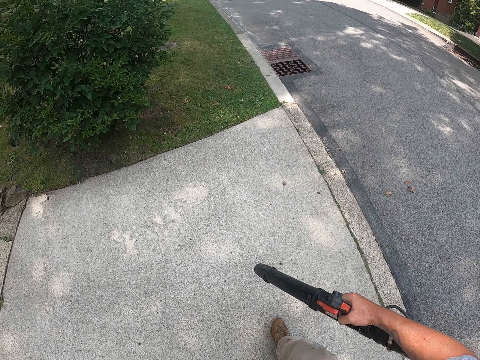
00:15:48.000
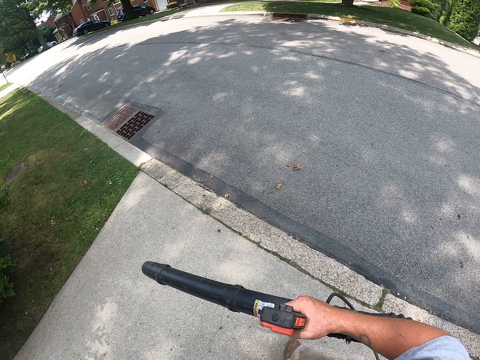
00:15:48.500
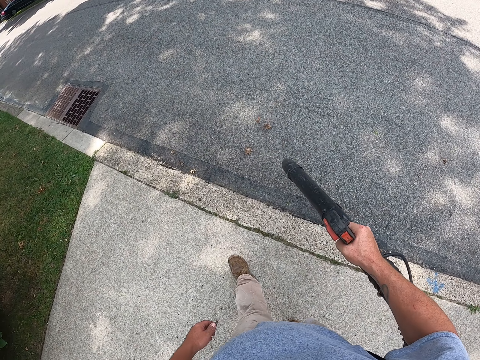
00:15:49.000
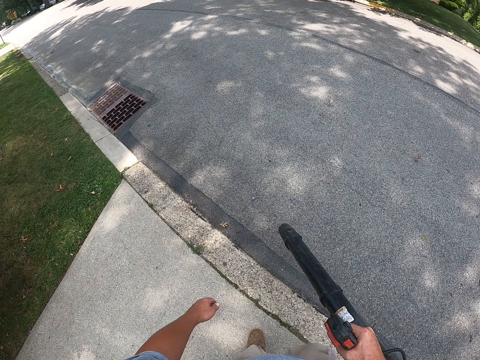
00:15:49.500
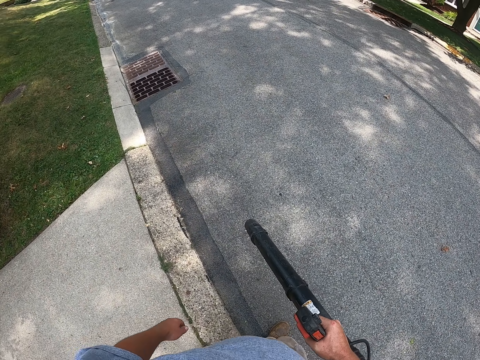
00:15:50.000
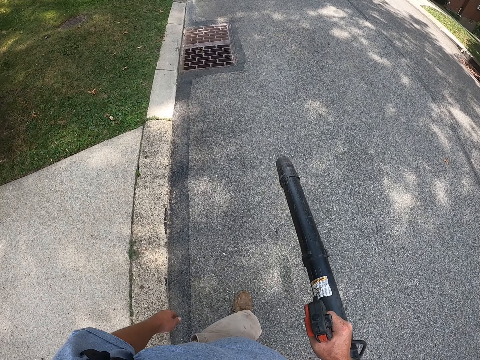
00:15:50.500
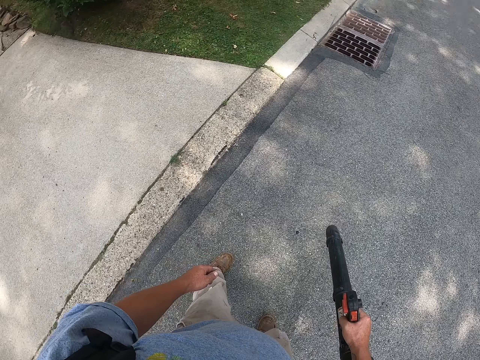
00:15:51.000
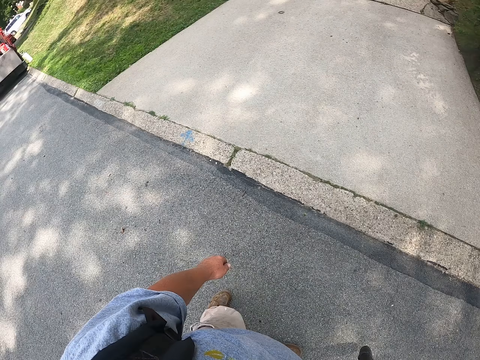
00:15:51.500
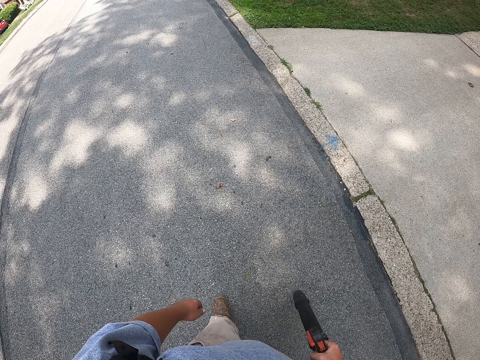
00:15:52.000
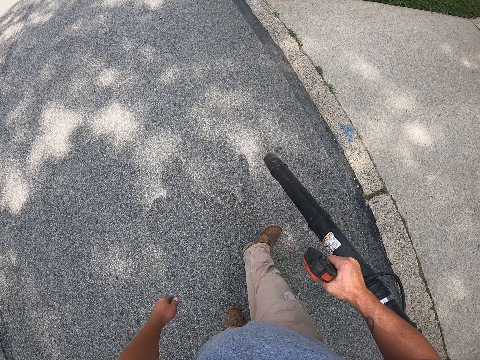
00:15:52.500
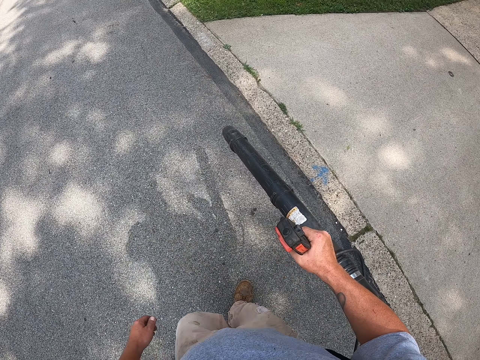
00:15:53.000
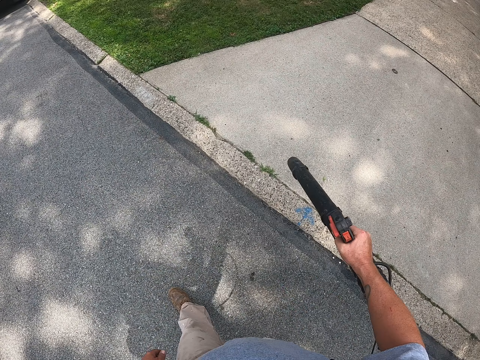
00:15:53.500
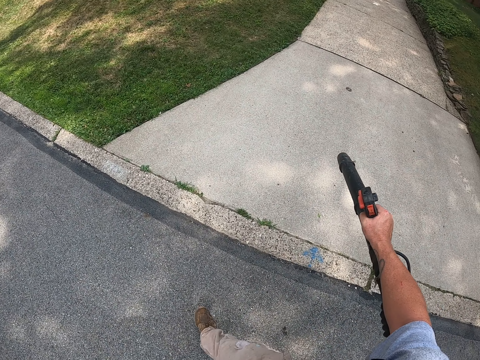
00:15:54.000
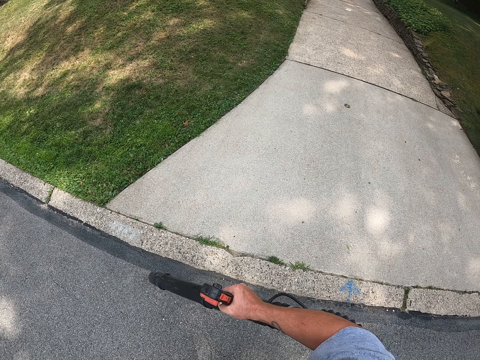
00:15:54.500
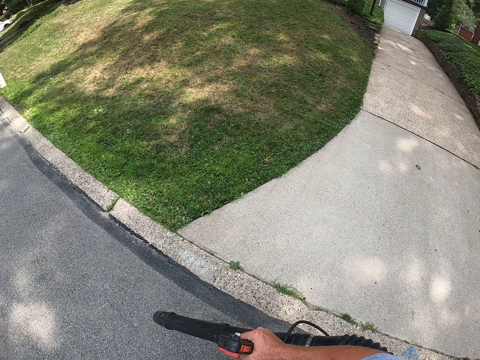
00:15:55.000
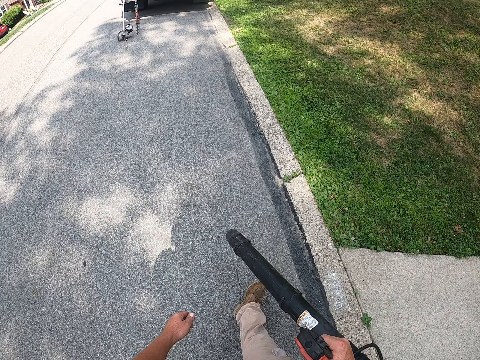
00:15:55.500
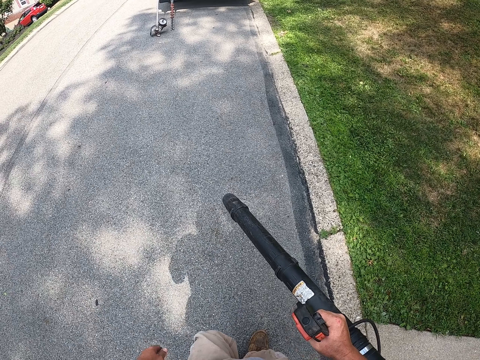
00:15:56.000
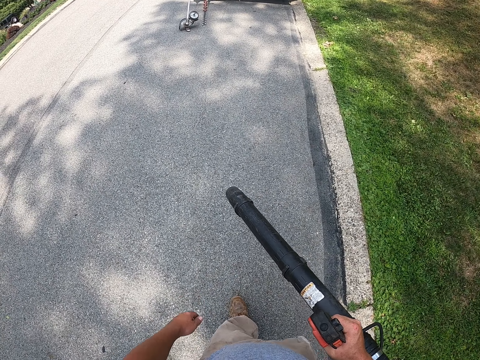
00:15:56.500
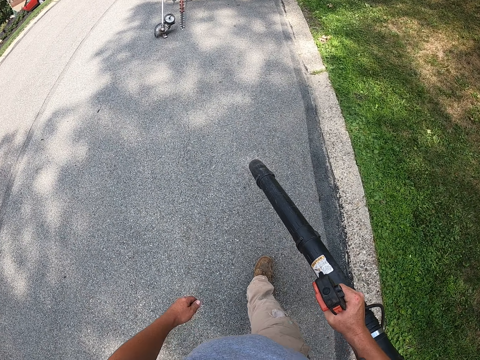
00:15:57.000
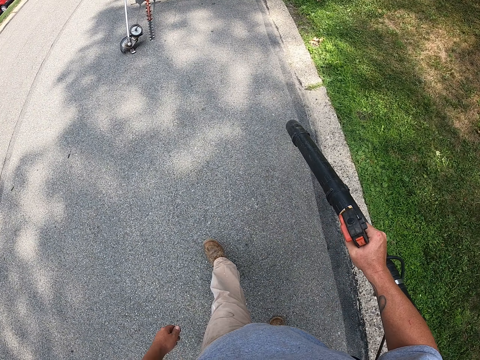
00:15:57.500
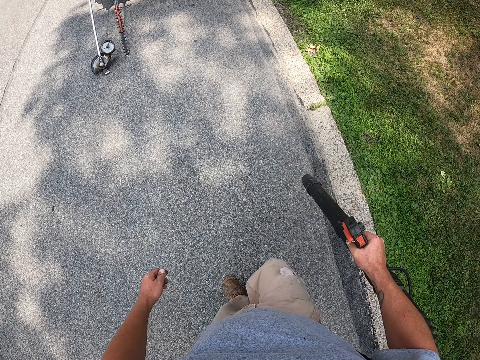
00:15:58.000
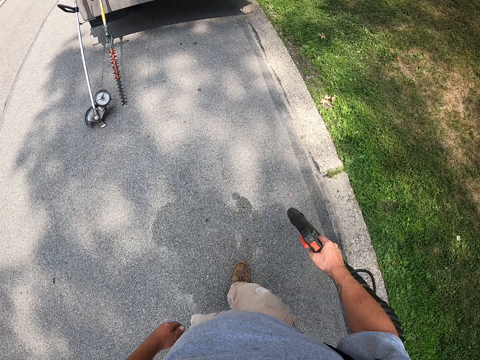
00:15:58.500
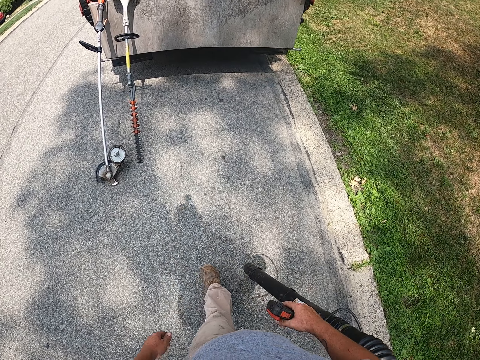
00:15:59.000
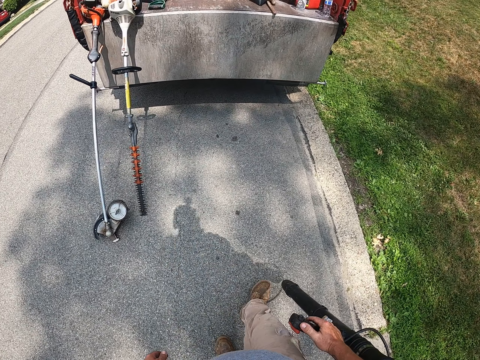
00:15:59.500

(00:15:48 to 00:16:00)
The camera wearer blows leaves with a leaf blower. They blow dirt with the leaf blower.

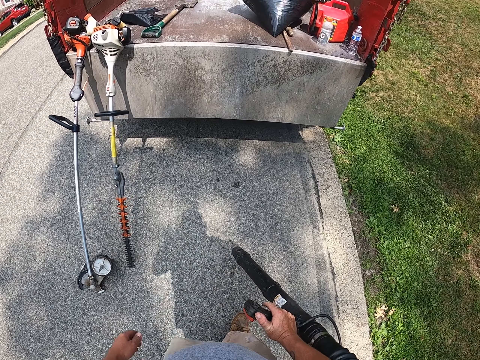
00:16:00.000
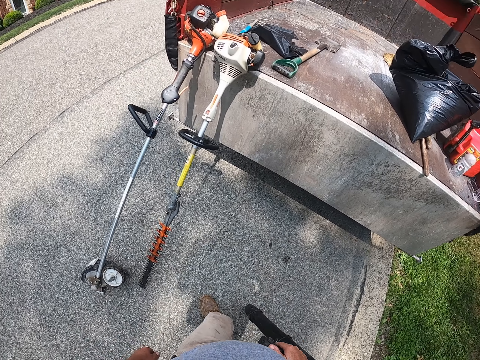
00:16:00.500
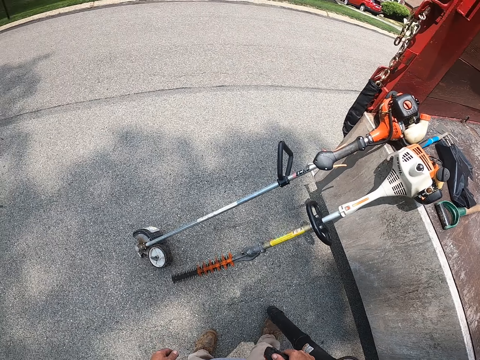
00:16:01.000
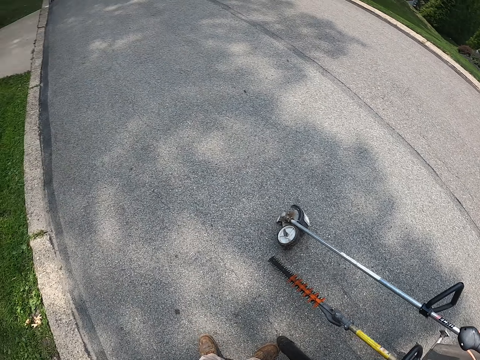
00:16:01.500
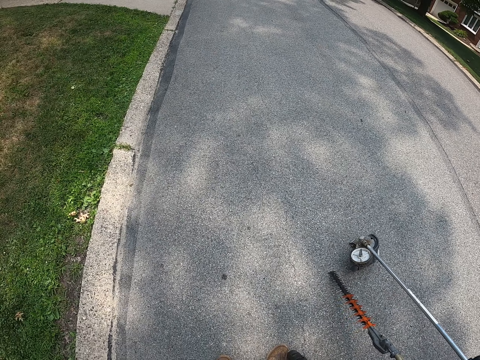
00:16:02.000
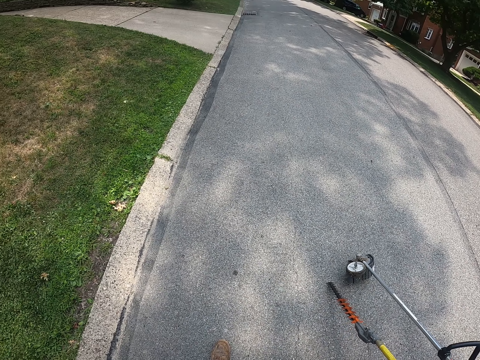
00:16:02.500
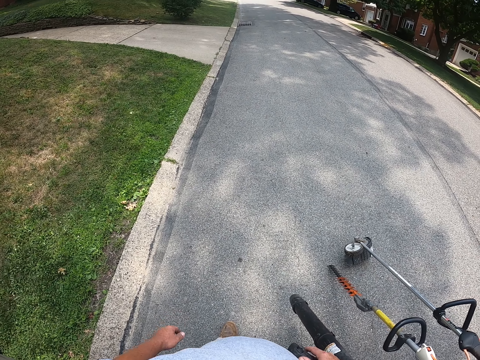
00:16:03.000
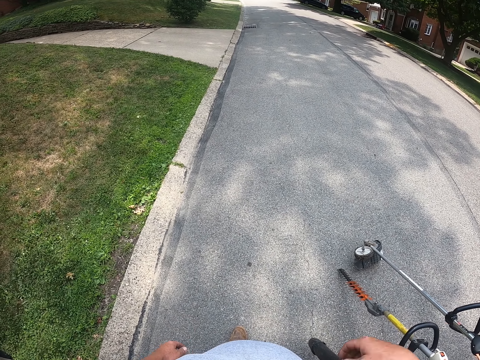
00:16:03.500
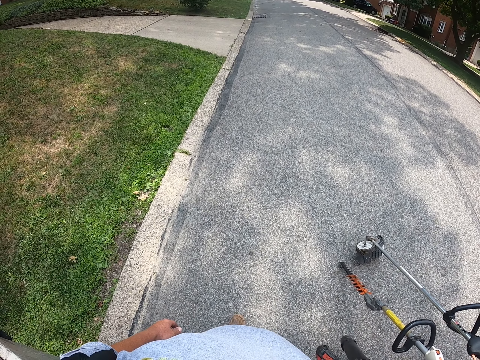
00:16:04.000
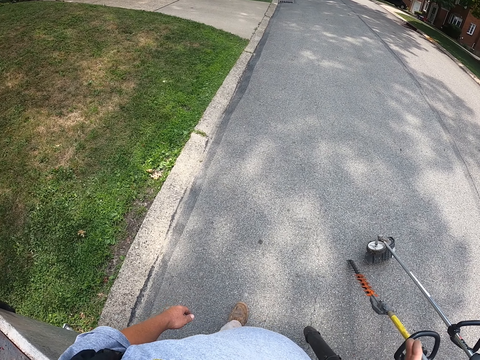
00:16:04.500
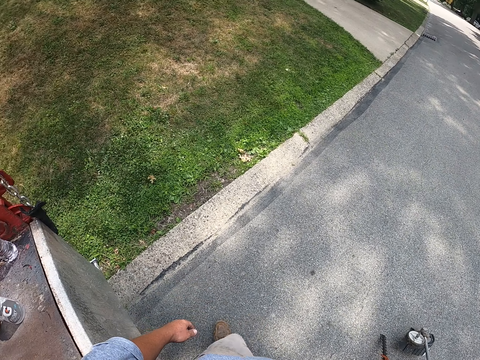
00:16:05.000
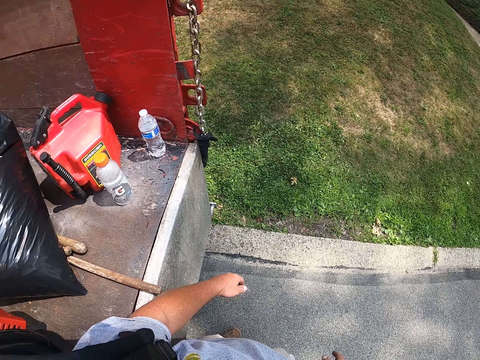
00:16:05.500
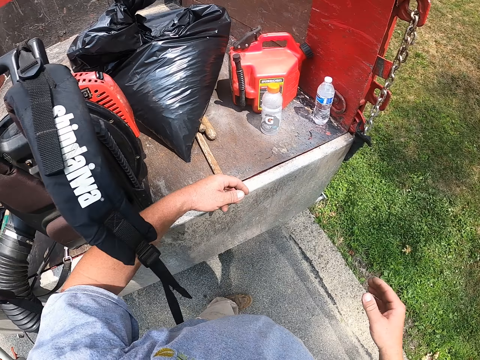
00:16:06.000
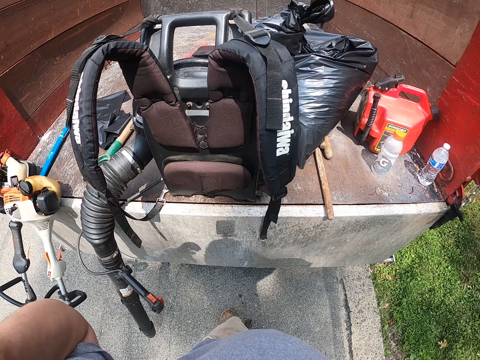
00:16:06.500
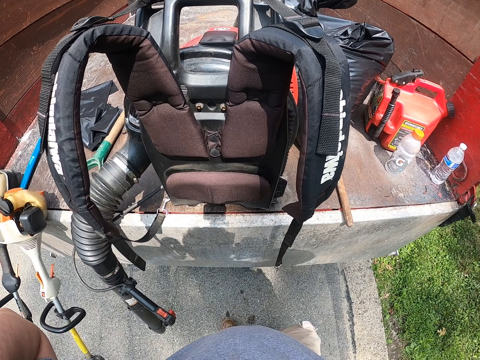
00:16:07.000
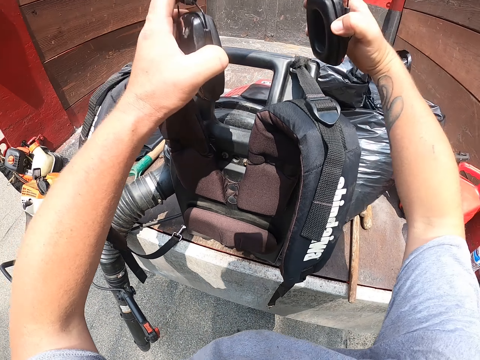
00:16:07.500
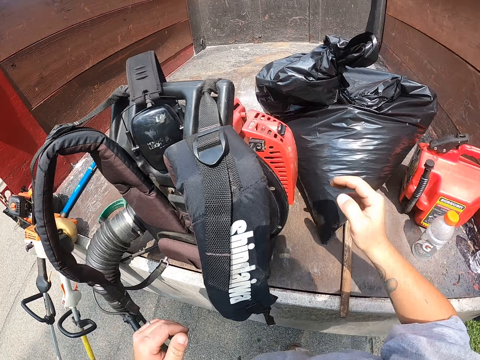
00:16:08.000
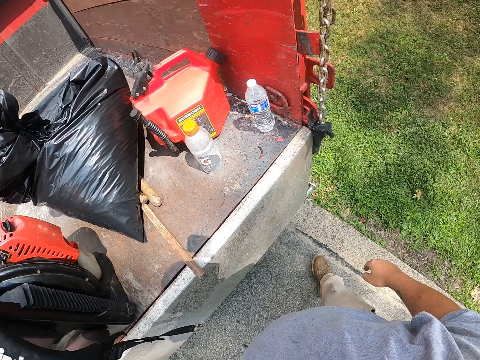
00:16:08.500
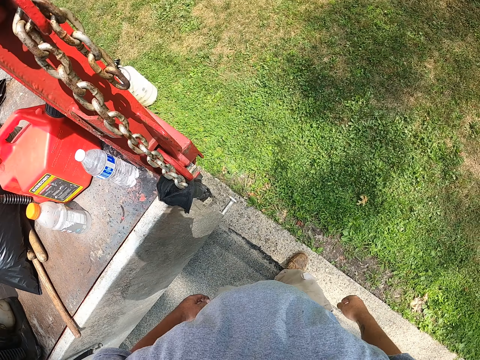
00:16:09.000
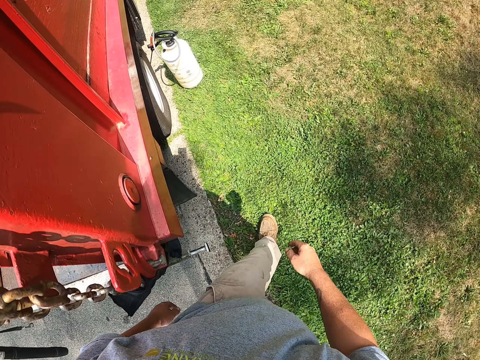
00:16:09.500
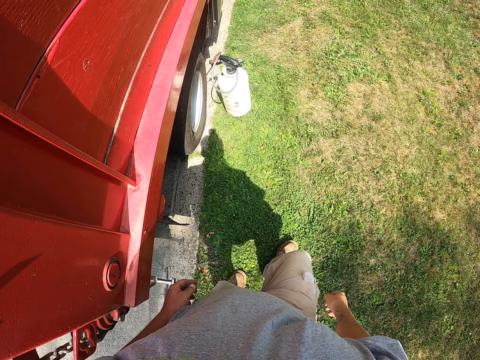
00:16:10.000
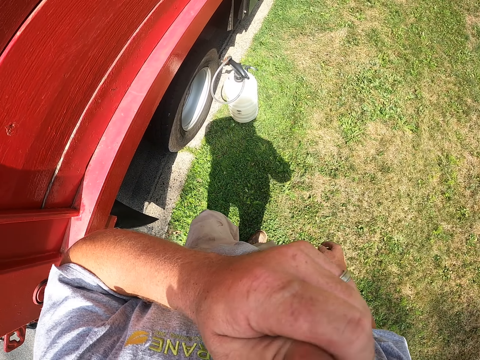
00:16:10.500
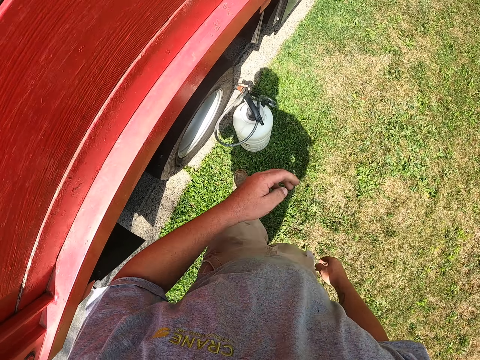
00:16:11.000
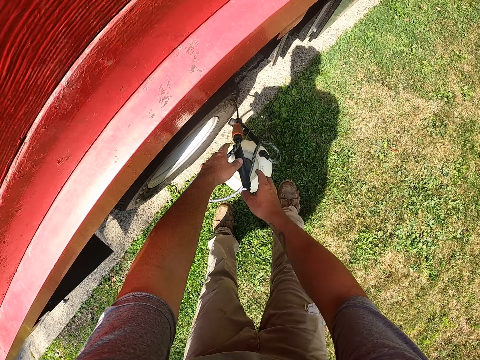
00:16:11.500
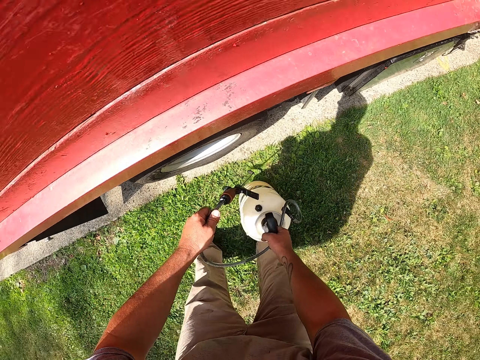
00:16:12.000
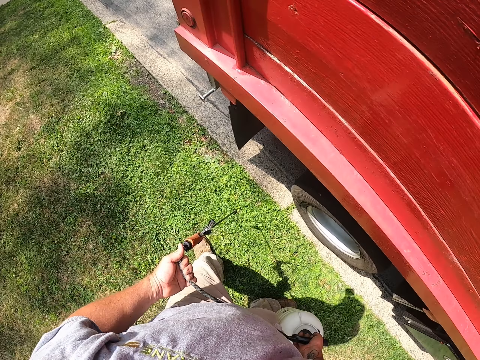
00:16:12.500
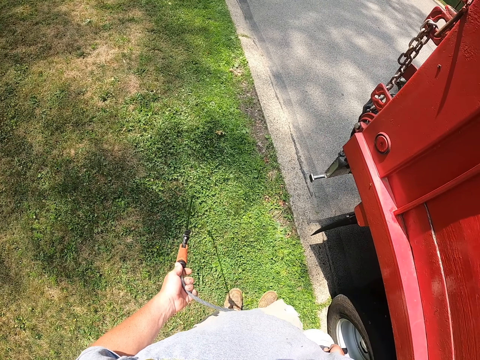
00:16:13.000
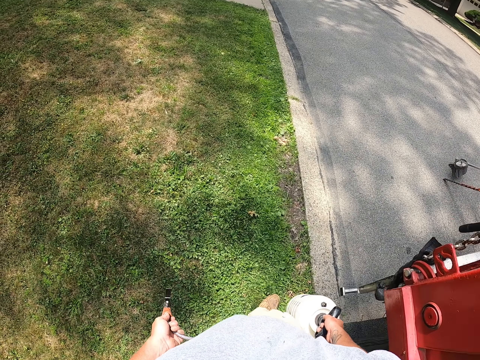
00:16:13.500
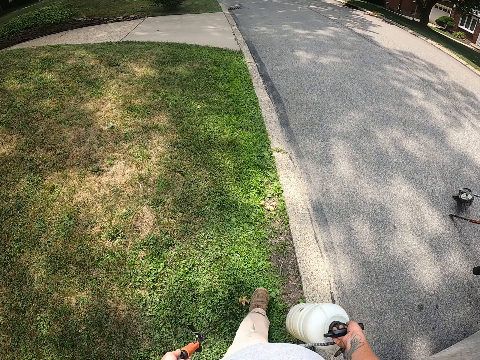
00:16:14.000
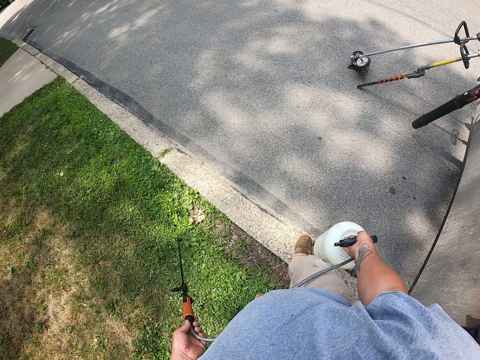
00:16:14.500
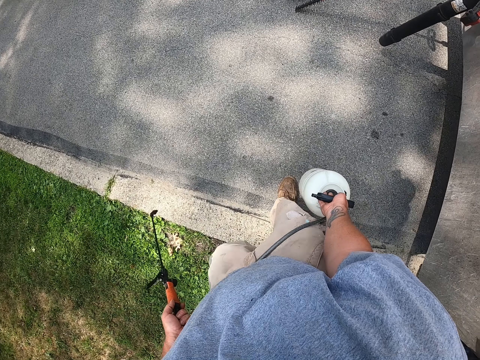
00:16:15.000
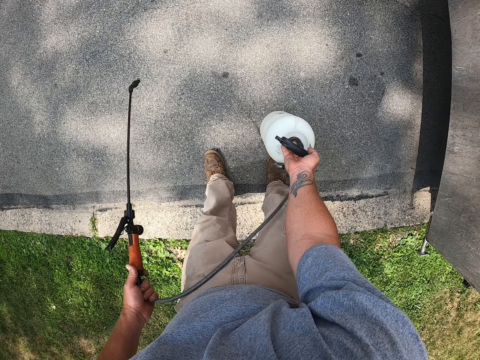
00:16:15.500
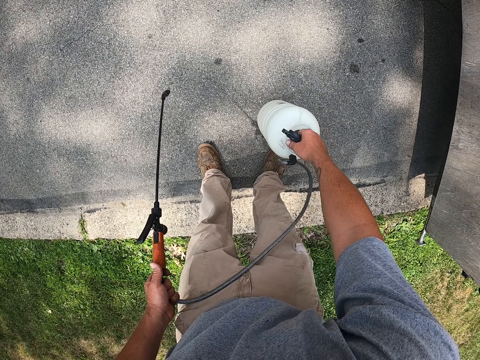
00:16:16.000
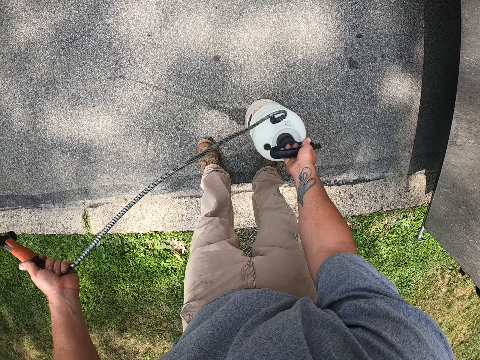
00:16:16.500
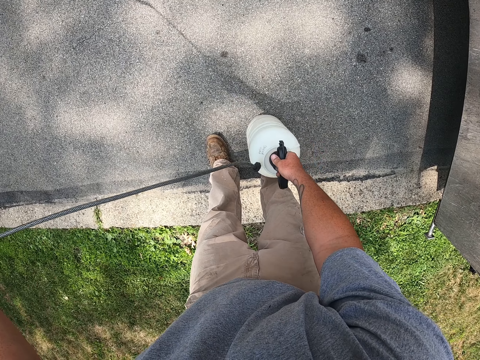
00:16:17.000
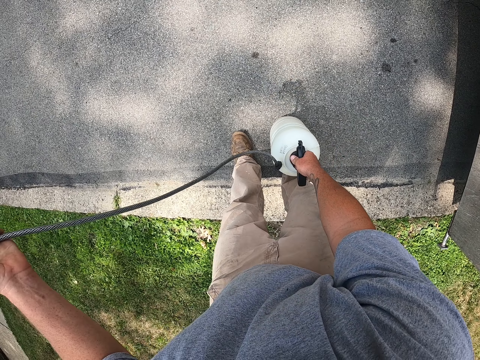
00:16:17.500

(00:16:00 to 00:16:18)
The camera wearer puts the leaf blower on a truck. They remove the headphones. They put the headphones on the backpack blower. They walk around the pathway. They wipe their face. They pick up the sprayer pump. They walk around the pathway. They put the sprayer pump on the road. They pump the sprayer pump.
